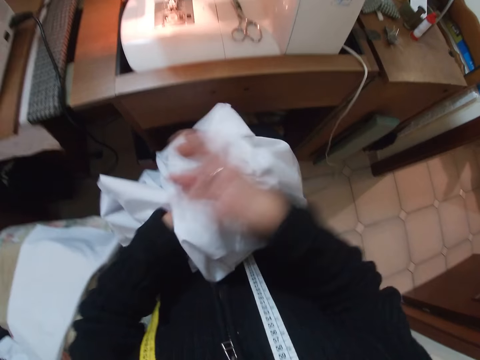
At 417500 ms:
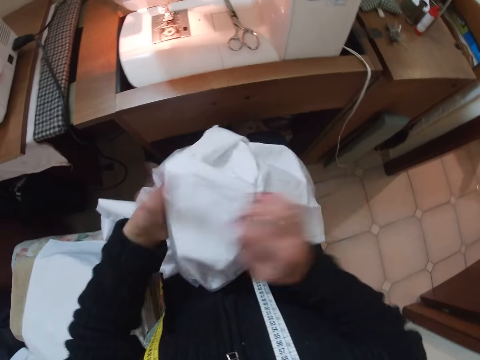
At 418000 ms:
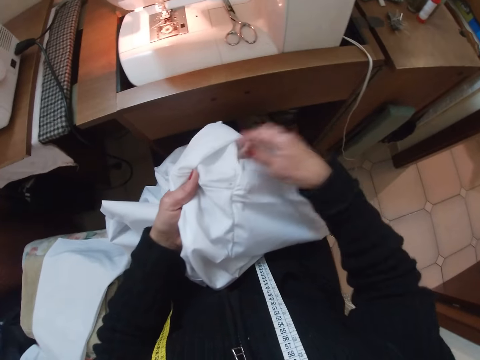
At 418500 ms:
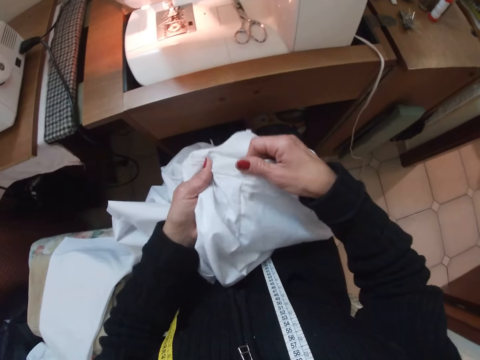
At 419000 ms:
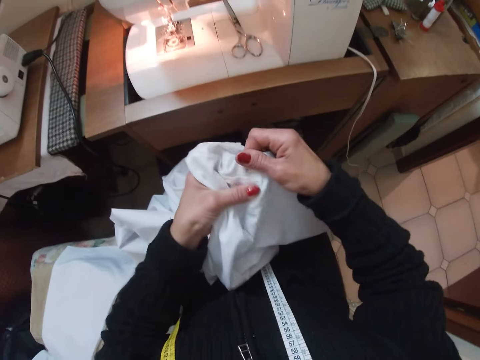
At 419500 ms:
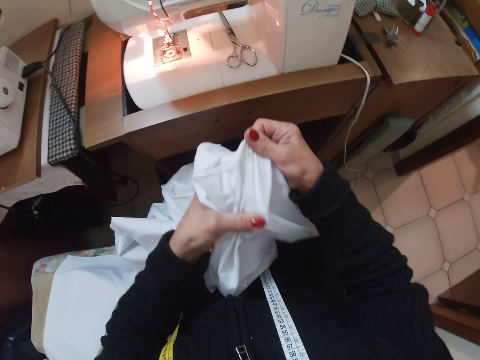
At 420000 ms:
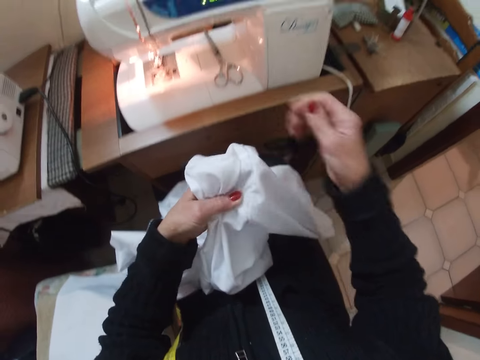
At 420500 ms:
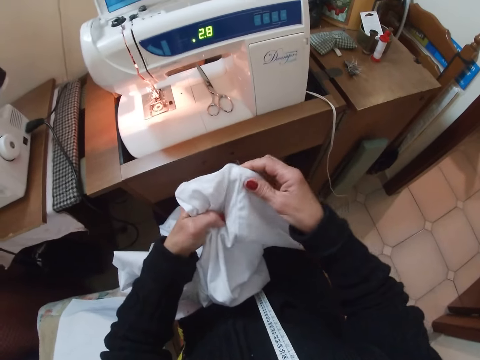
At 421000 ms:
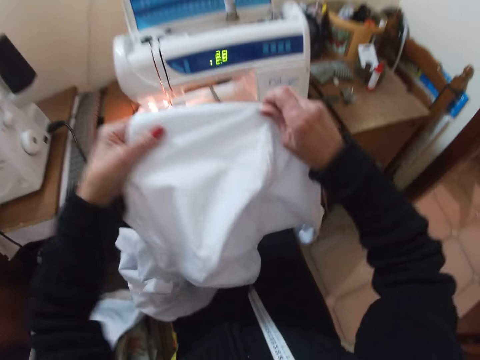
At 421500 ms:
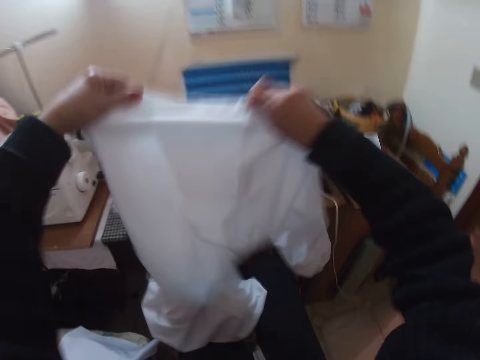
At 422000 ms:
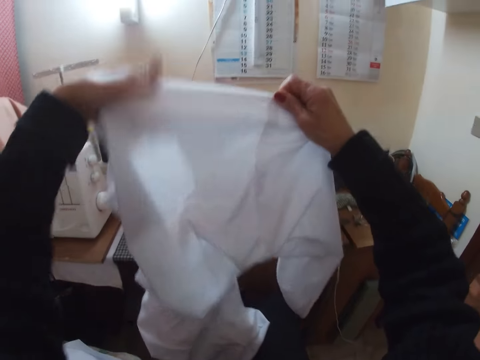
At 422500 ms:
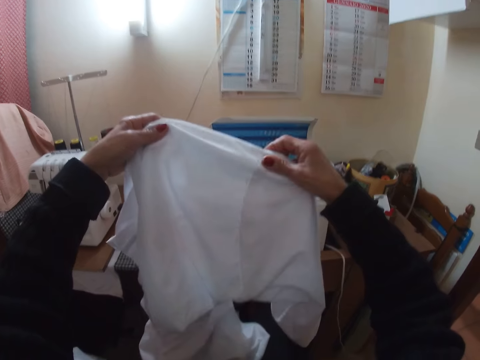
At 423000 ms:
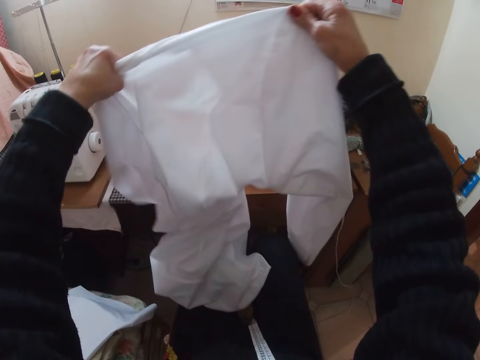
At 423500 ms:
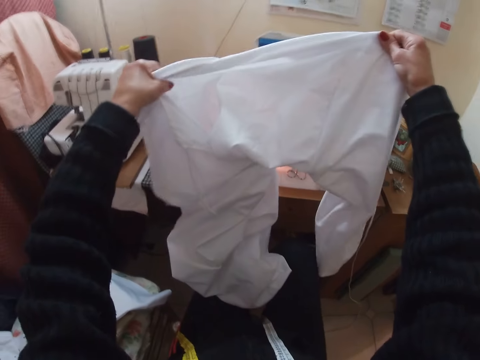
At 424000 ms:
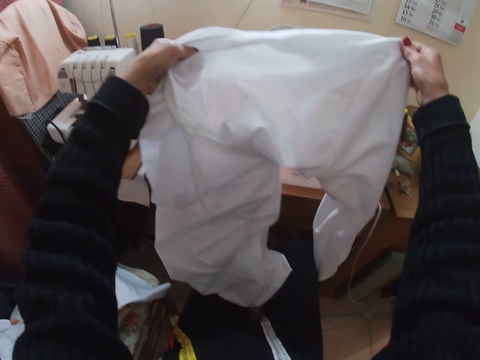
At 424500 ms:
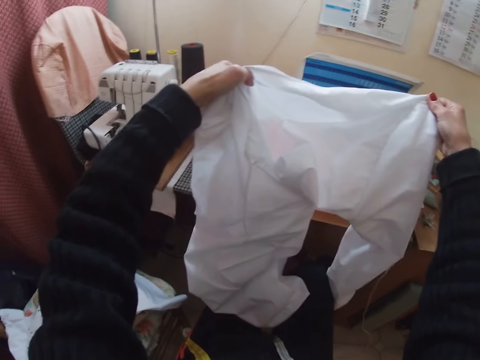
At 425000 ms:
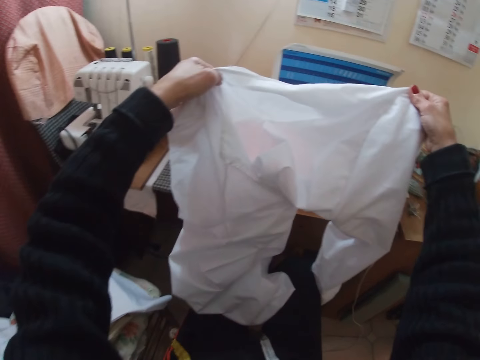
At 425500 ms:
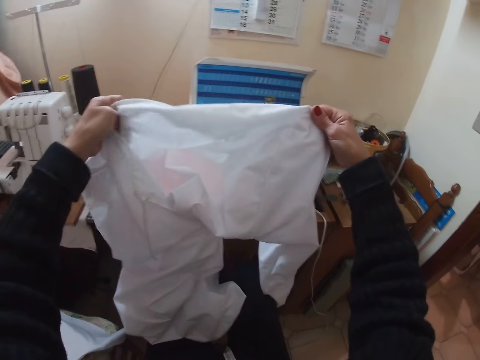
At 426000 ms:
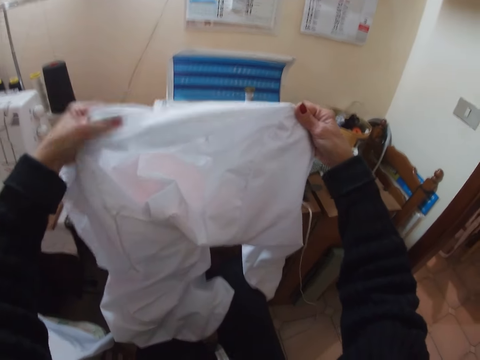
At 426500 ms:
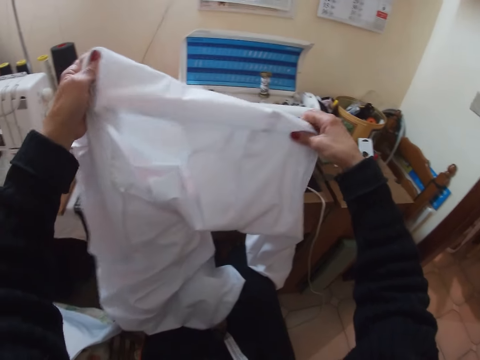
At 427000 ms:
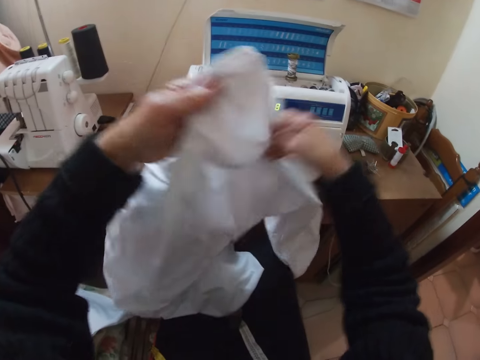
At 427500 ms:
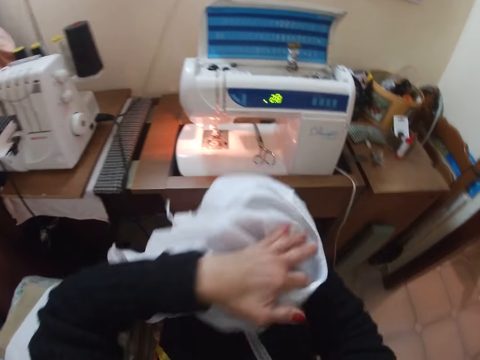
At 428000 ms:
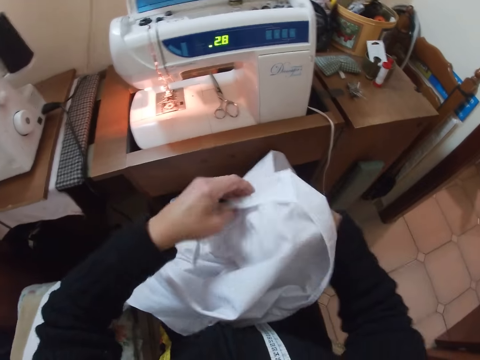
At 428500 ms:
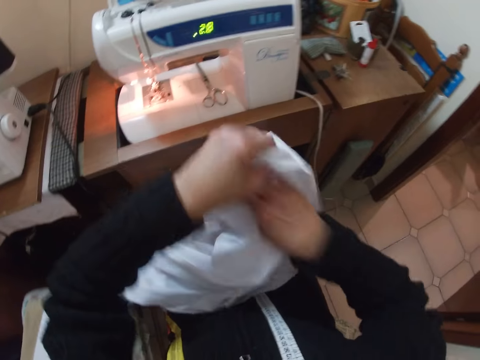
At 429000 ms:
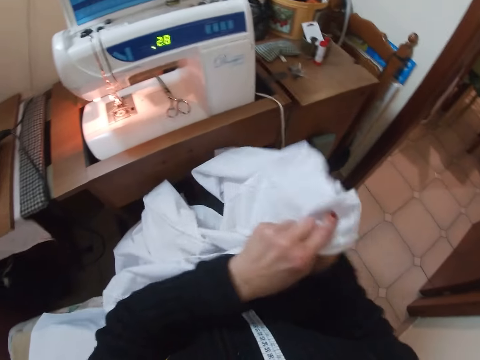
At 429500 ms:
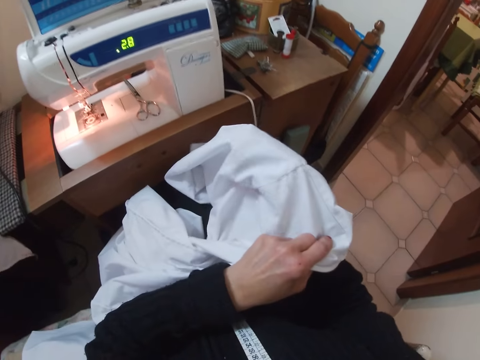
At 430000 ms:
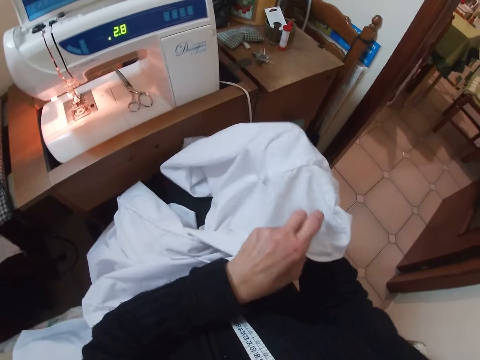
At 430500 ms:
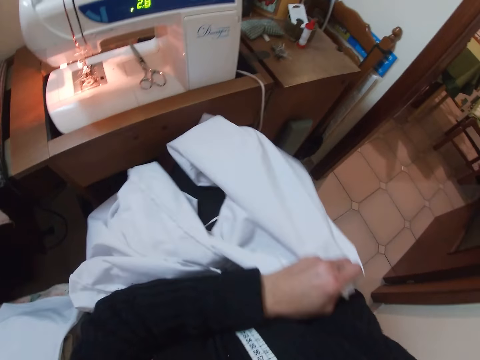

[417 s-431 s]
The camera wearer flips the cloth with her right hand. She dusts the cloth with her right hand. She holds the cloth with her right hand. She spreads the cloth with her hands. She removes her right hand from the cloth. She holds the cloth with her right hand. She raises the cloth with both hands. She shakes the cloth with her hands. She adjusts her hands on the cloth. She checks the cloth. She folds the cloth with her hands. She removes her left hand from the cloth. She holds the cloth with her left hand. She removes her right hand from the cloth. She puts her right hand inside the cloth.

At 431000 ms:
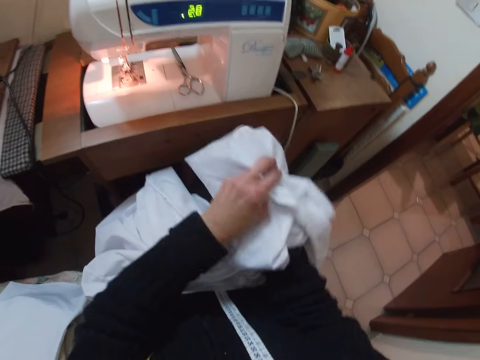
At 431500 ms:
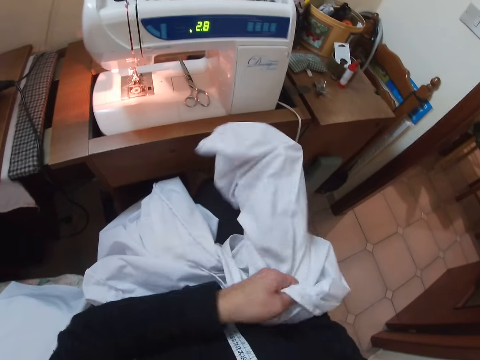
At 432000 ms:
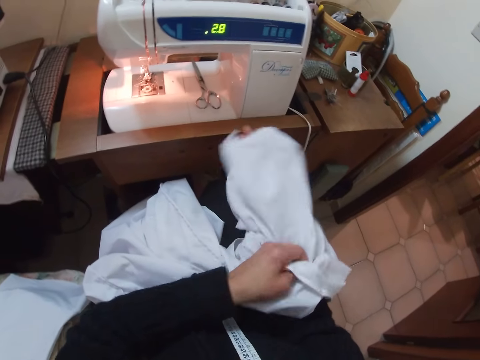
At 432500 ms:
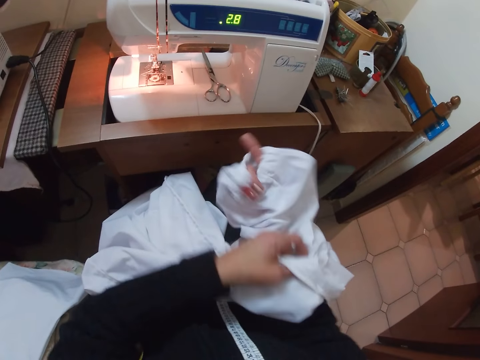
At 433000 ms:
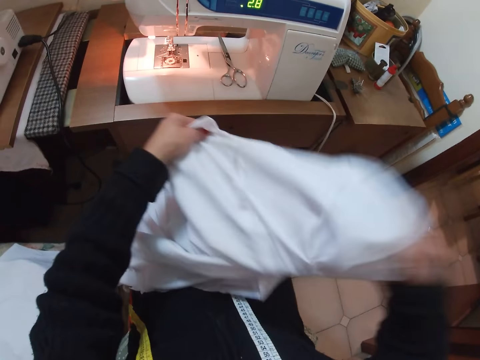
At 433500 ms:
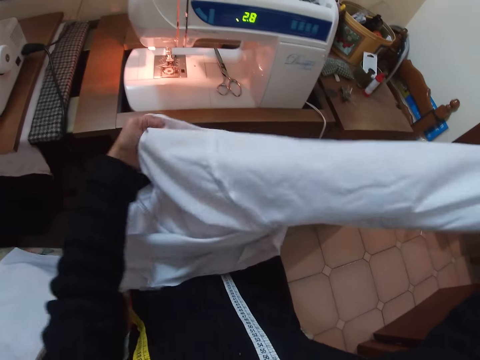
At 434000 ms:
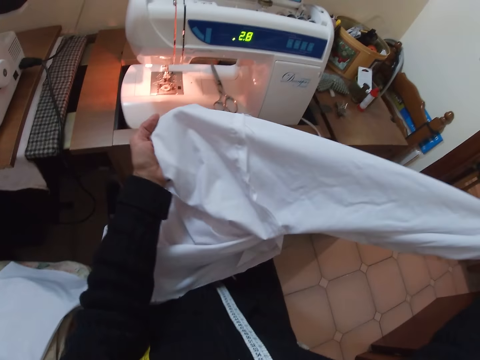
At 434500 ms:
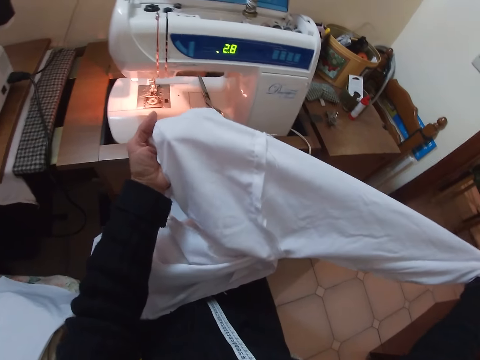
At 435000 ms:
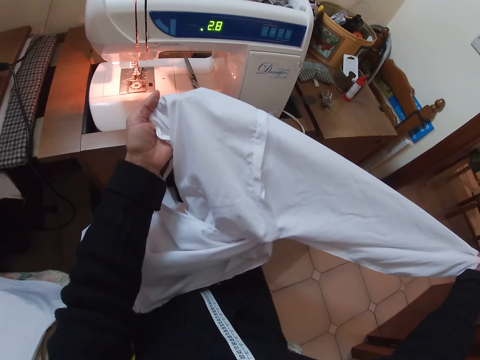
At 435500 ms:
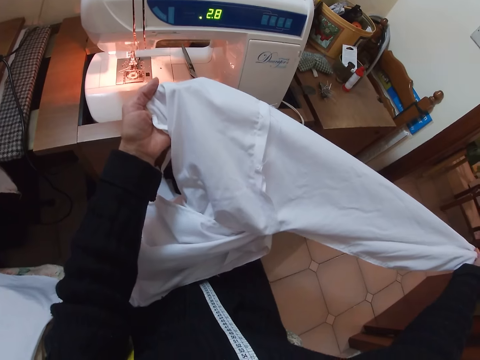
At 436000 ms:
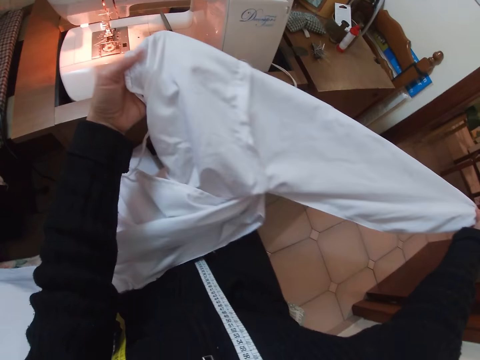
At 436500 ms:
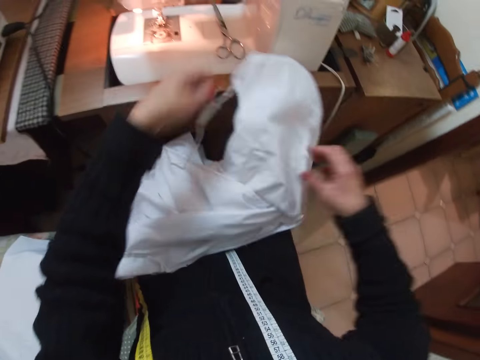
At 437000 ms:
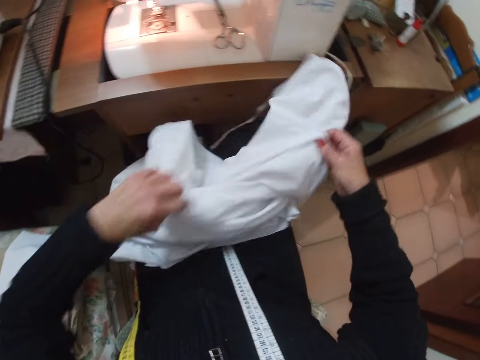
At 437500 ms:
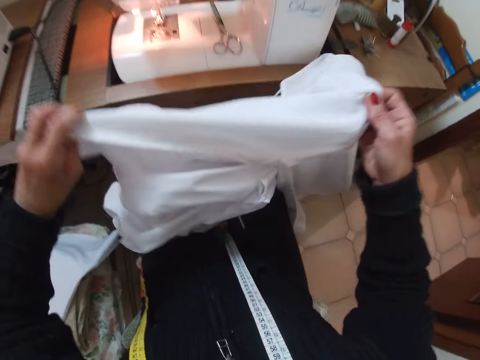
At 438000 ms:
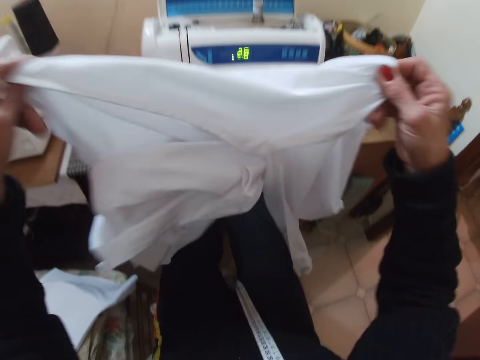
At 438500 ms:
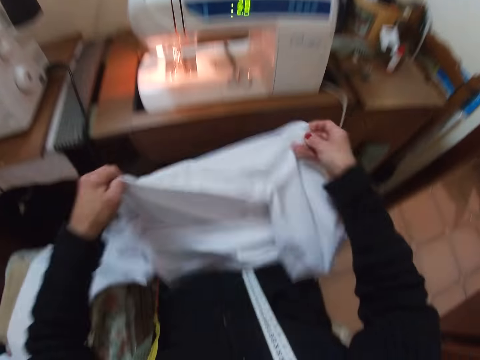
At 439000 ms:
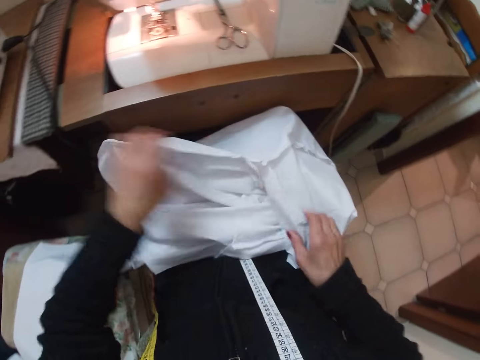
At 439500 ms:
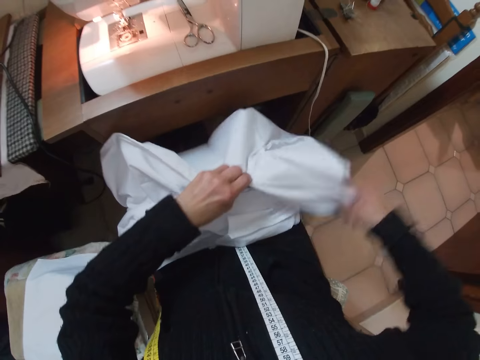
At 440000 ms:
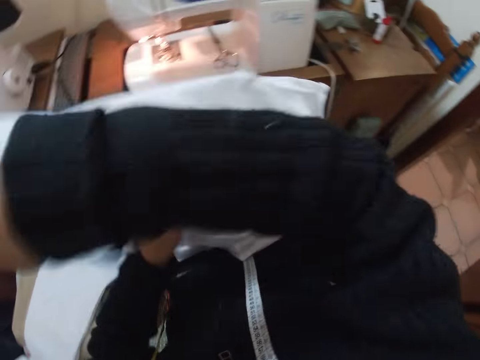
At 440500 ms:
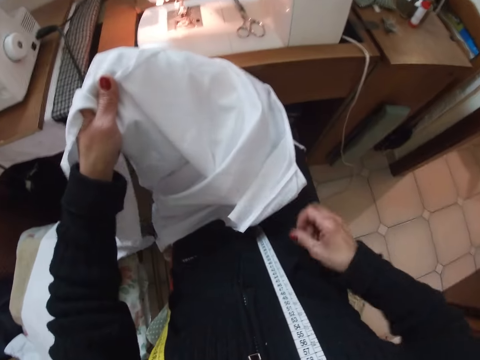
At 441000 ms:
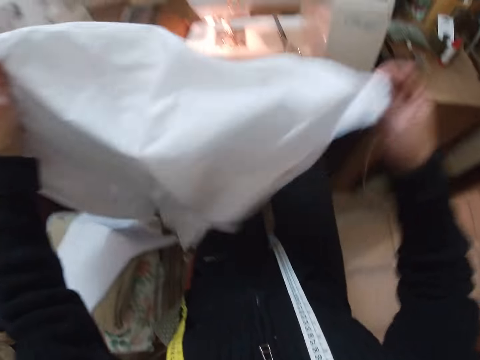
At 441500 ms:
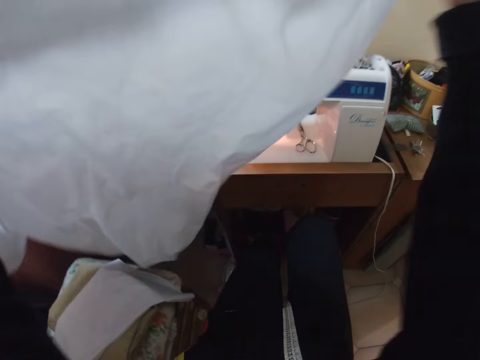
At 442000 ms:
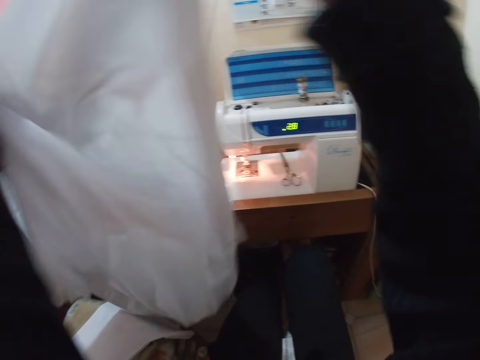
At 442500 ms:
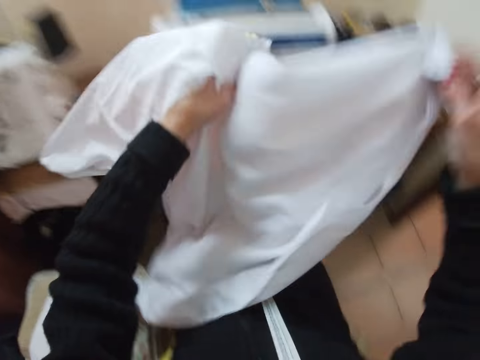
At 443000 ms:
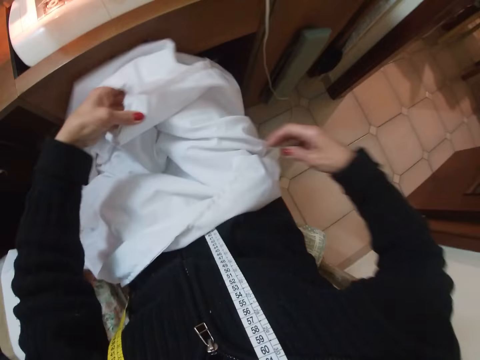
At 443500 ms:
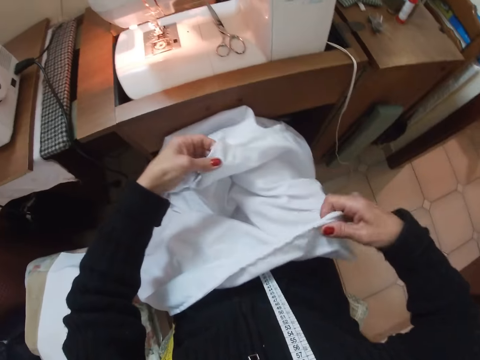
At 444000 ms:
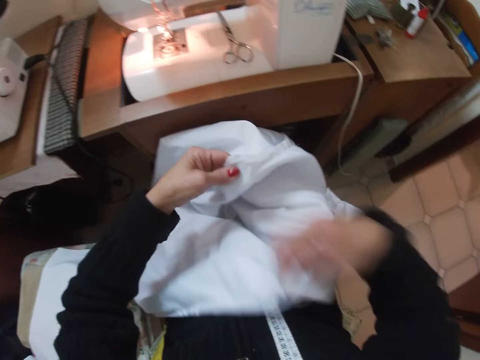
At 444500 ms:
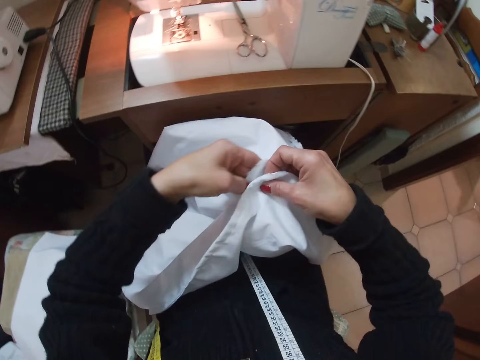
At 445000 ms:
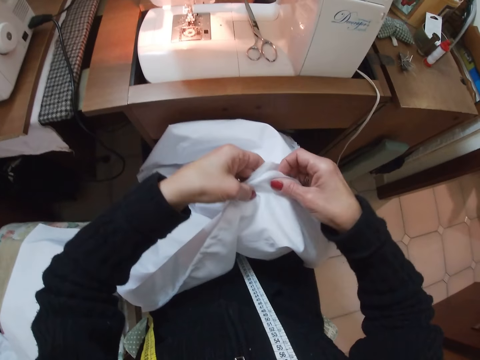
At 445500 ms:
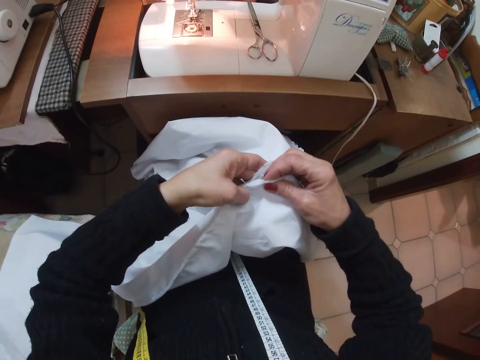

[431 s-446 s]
The camera wearer removes her right hand from the cloth. She turns the cloth inside out. She observes the cloth. She removes her right hand from the cloth. She drops the cloth on her lap with her left hand. She grabs the cloth with both hands. She checks the cloth. She spreads the cloth with her hands. She shakes the cloth with both hands. She drops the cloth on her lap. She removes her right hand from the cloth. She removes her left hand from the cloth. She holds the cloth with both hands. She flips the cloth with her right hand upward. She removes her right hand from the cloth. She holds the cloth with her right hand. She spreads the cloth with her hands. She lifts the cloth with her hands. She drops the cloth on her lap with her hands. She removes her right hand from the cloth. She holds the cloth with her right hand. She joins two ends of the cloth together with her hands.
